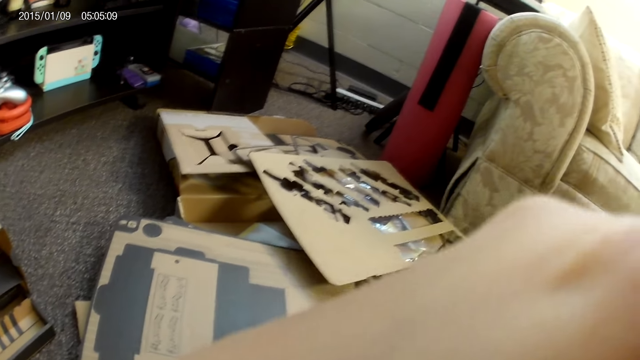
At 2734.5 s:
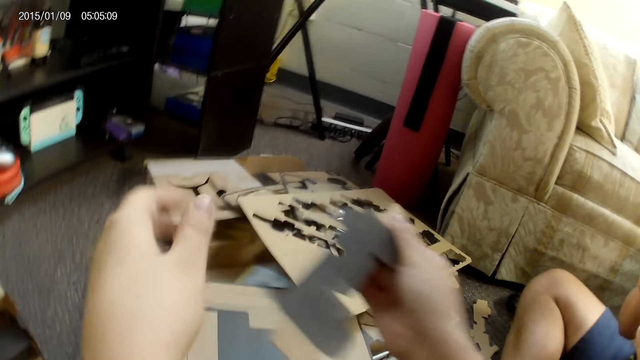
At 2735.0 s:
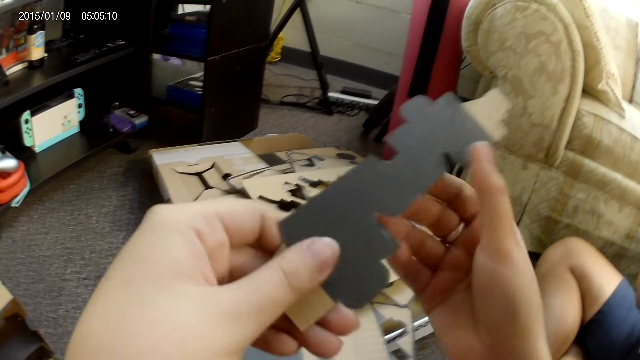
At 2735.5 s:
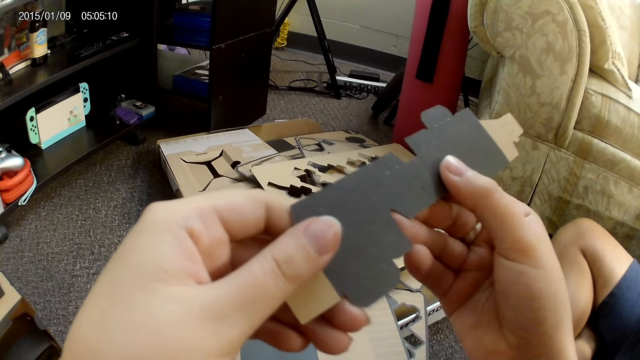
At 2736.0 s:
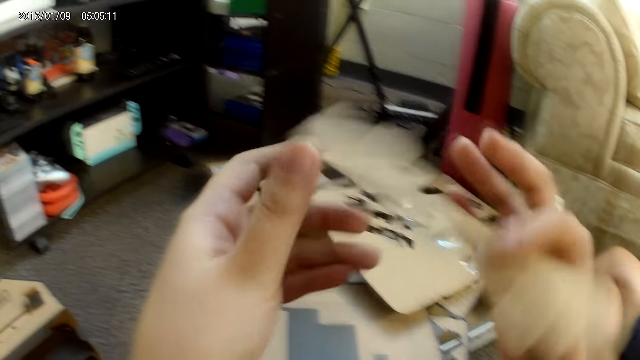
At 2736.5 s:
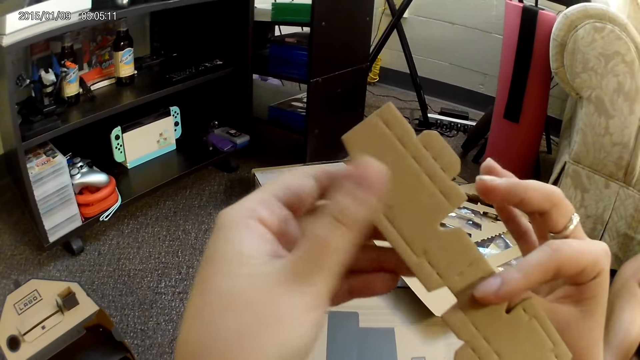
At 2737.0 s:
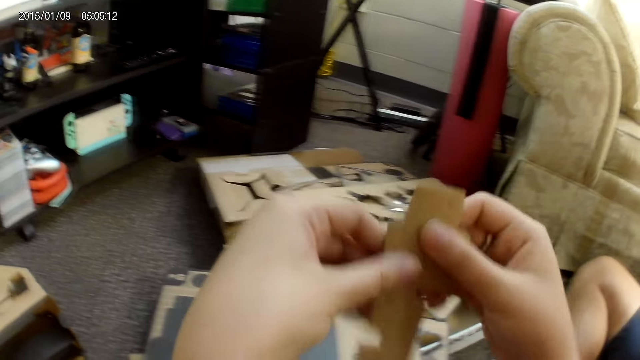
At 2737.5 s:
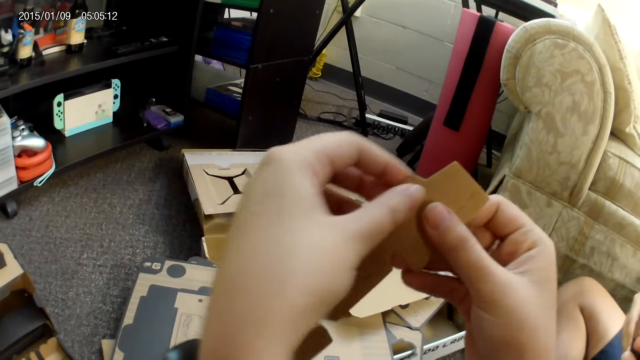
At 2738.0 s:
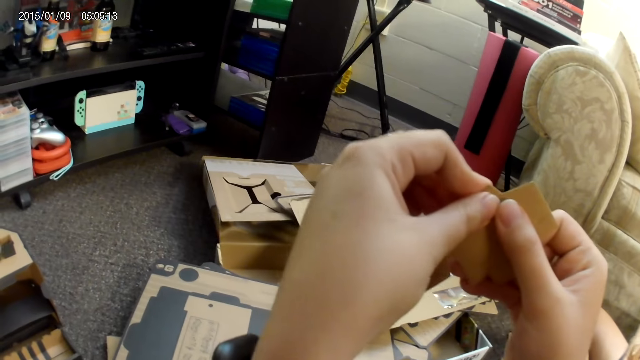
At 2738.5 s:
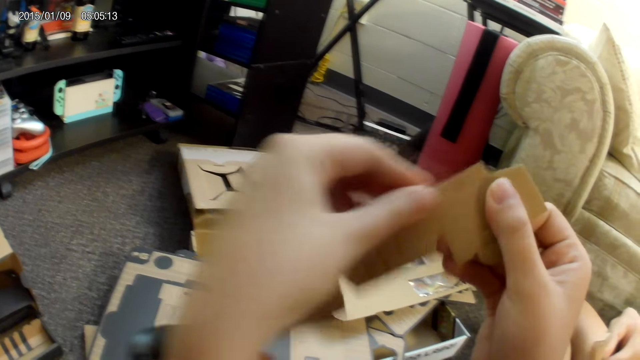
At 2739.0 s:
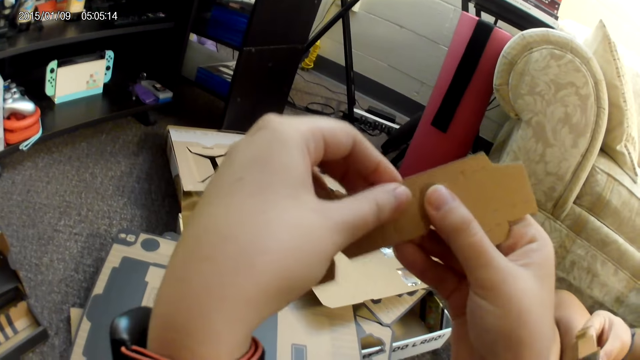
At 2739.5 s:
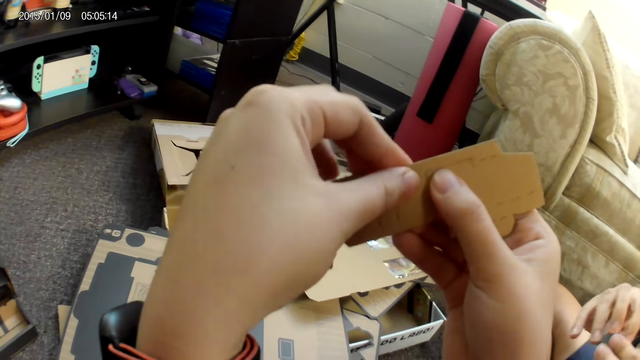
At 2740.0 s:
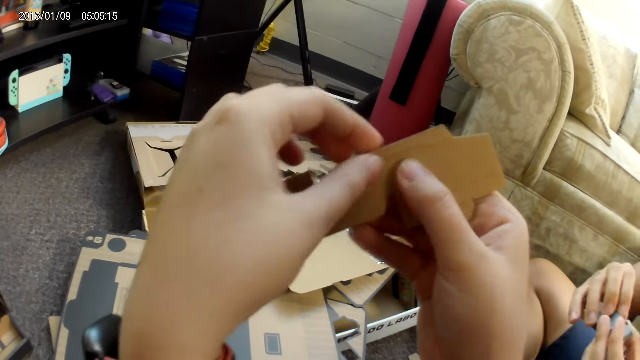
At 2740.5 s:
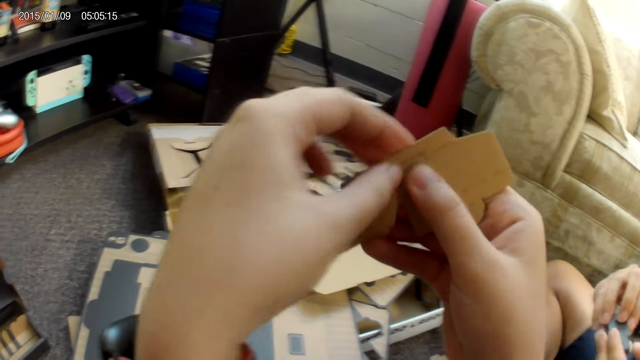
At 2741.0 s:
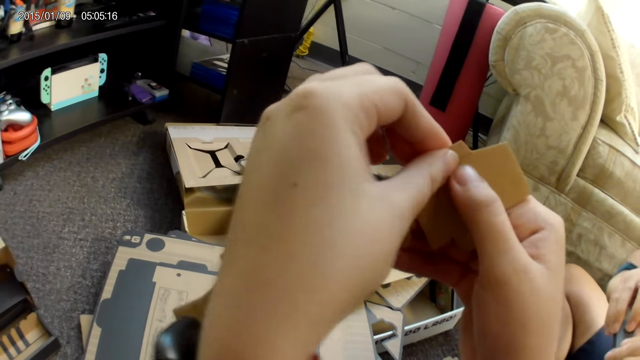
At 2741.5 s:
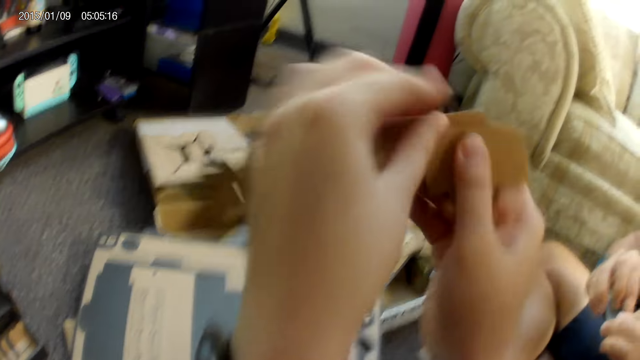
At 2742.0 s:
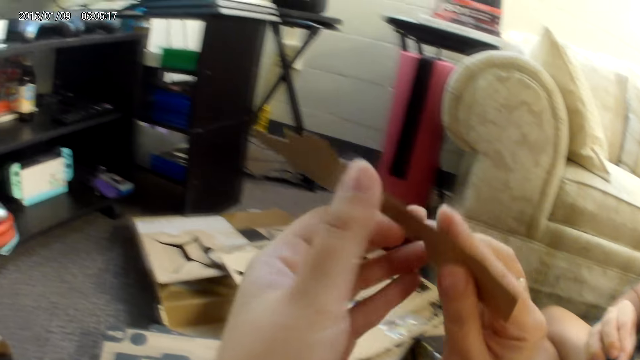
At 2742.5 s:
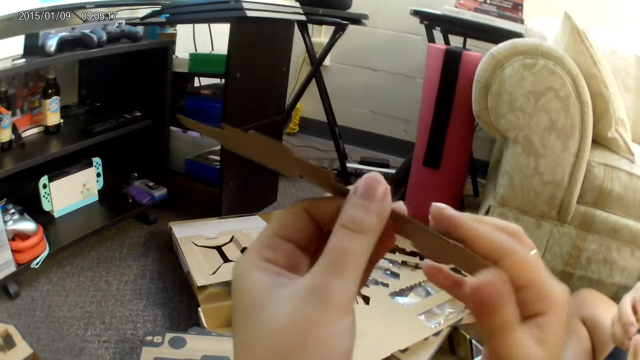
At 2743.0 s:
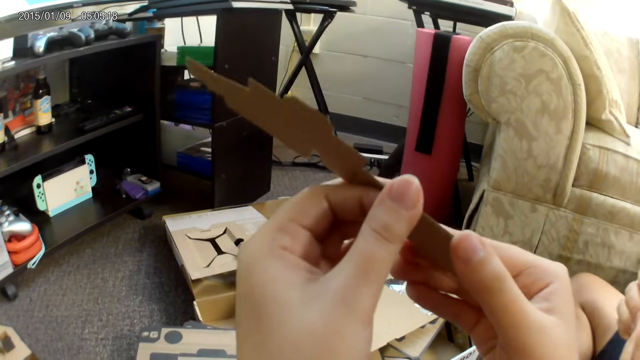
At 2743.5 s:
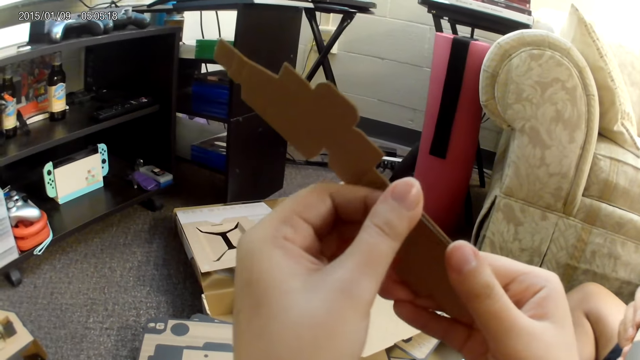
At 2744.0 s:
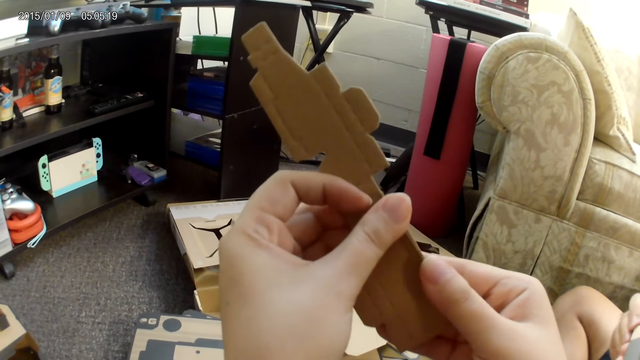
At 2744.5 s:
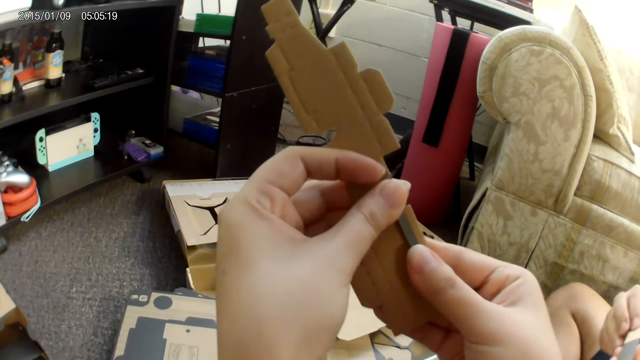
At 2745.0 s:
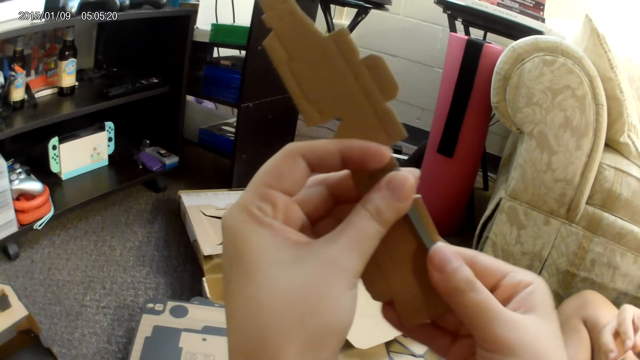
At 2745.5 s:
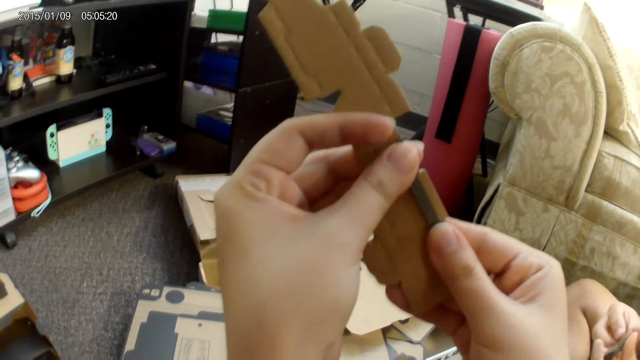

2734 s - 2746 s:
The camera wearer picks up a cardboard or carton from a stack of cardboards with her right hand. She holds the cardboard with both hands. She flips the cardboard to the other side with both hands. She adjusts the cardboard with both hands. A man adjusts the cardboard with both hands. The camera wearer folds the carton.

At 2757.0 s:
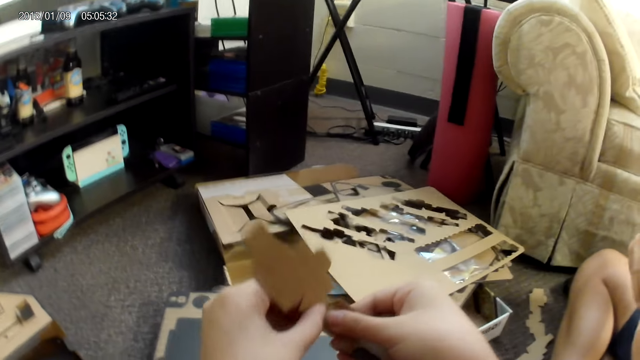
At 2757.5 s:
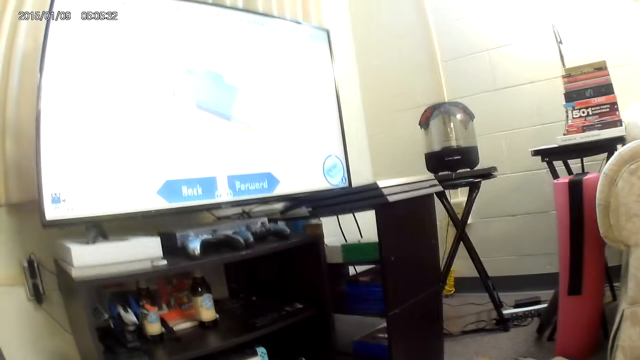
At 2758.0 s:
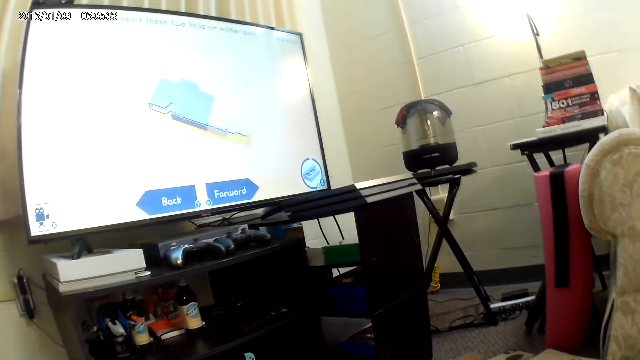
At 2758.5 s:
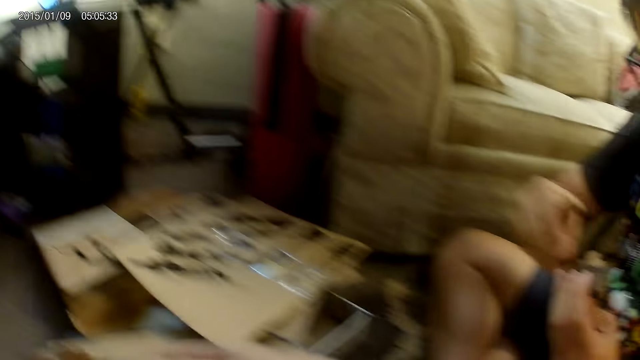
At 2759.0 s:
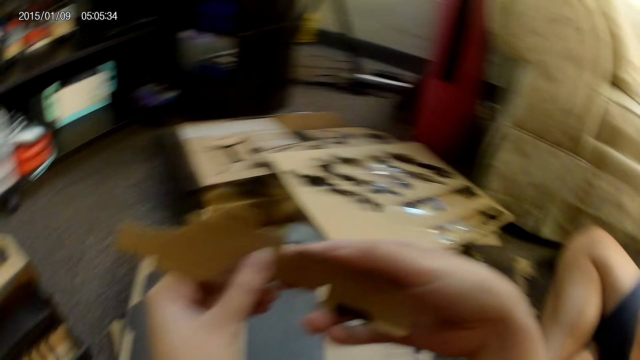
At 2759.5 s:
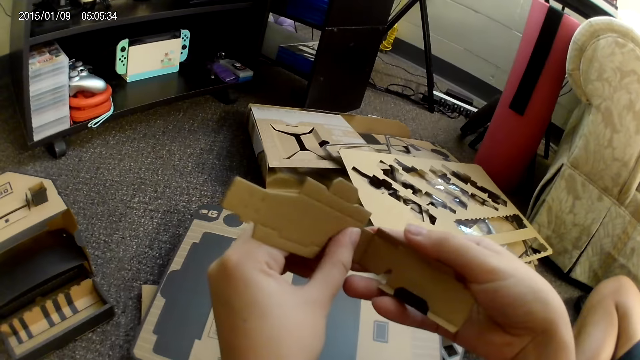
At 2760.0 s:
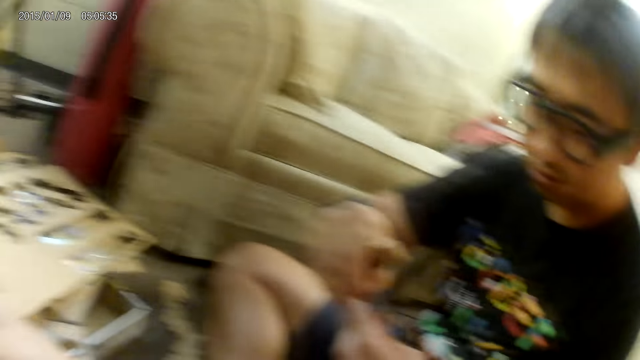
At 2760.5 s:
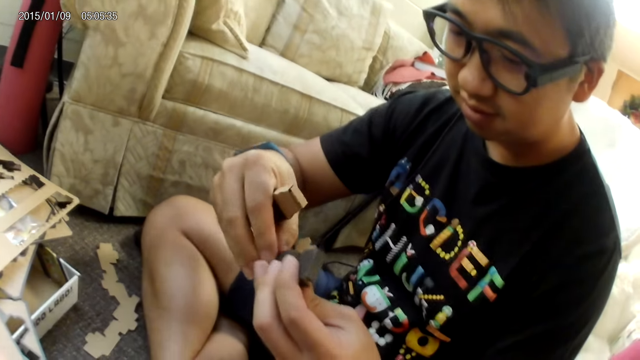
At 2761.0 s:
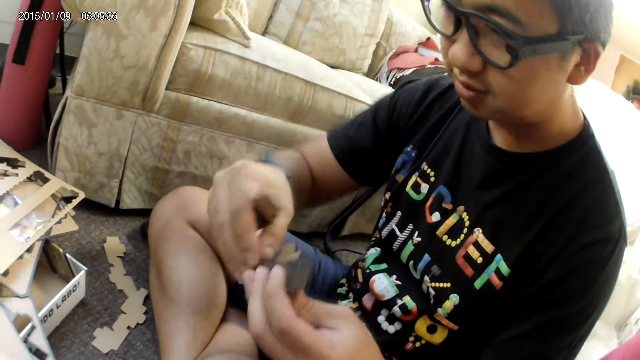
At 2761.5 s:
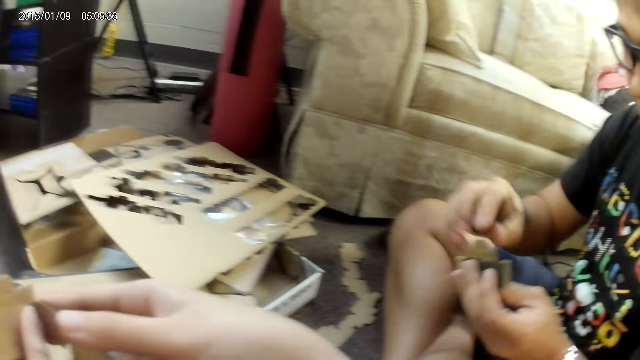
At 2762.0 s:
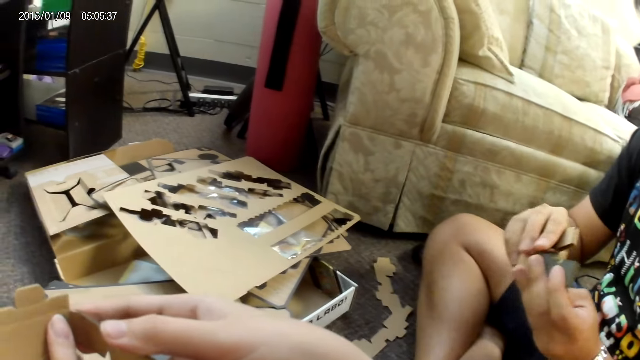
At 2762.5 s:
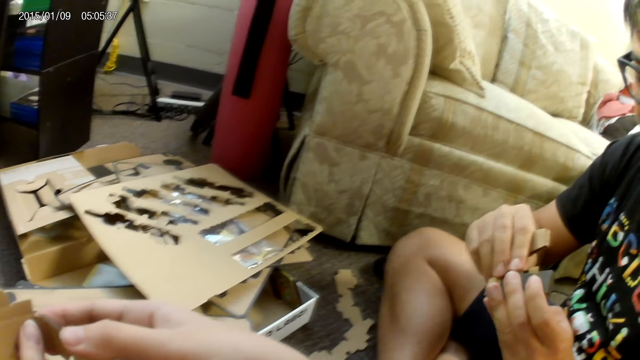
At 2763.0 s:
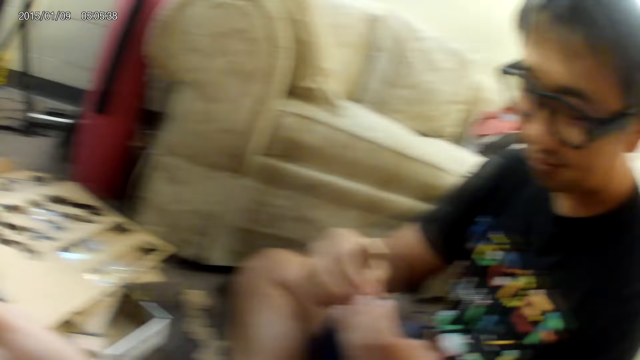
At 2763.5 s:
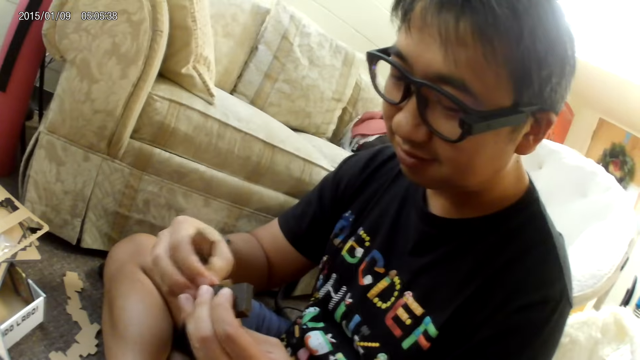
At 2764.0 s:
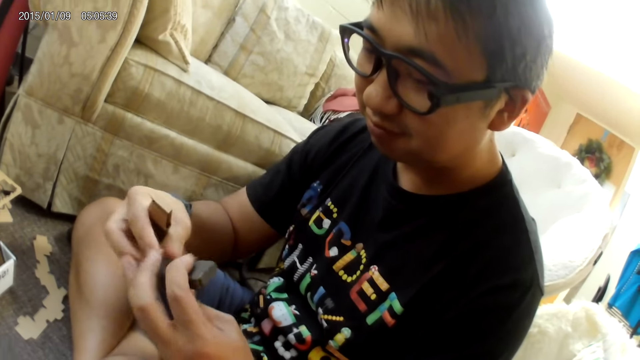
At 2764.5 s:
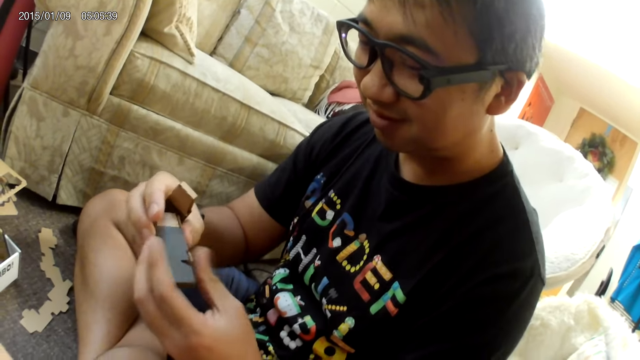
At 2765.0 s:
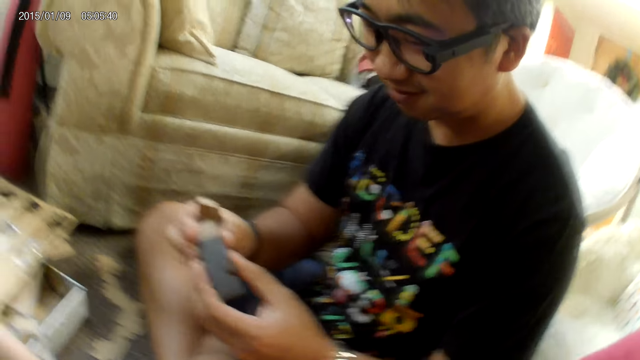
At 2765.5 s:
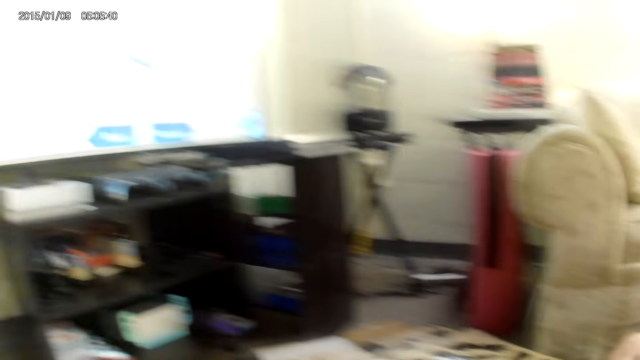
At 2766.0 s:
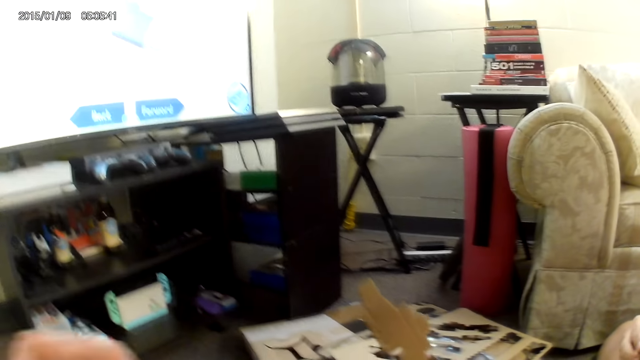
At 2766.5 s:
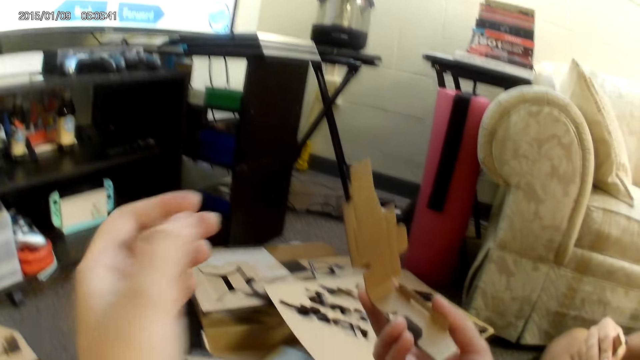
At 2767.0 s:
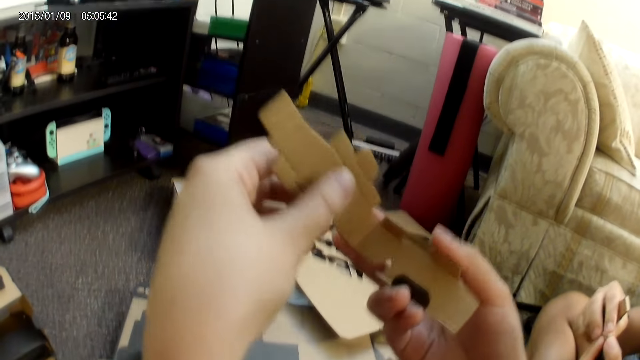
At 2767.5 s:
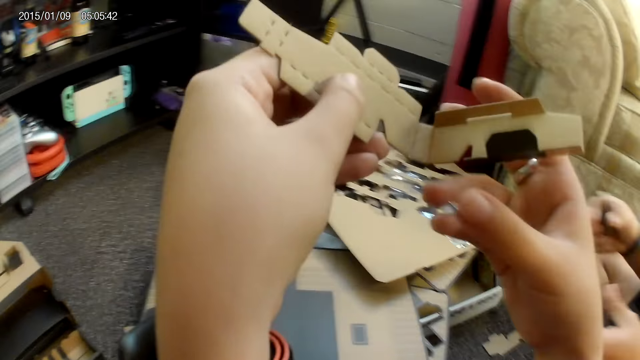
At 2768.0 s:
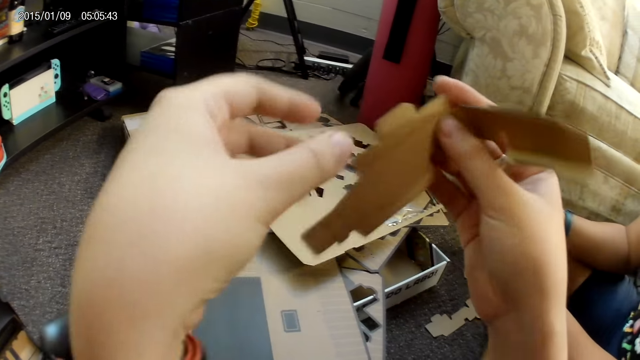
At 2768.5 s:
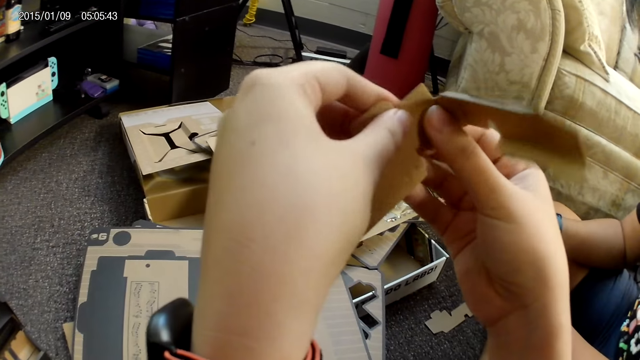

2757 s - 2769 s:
The camera wearer looks around. They hold the cardboard with both hands. They adjust the cardboard with both hands.
